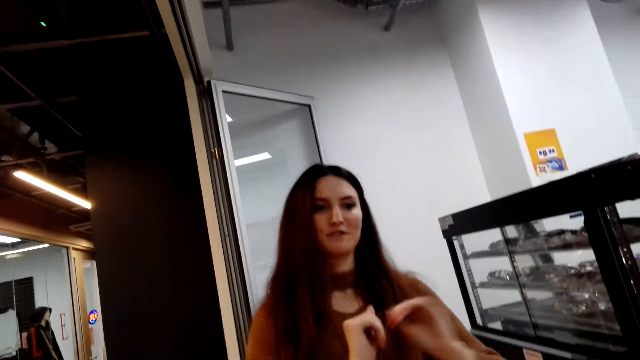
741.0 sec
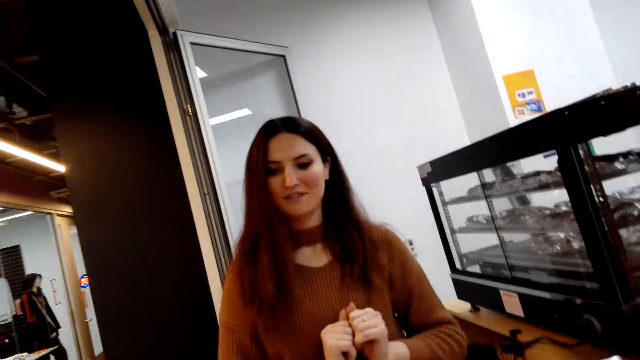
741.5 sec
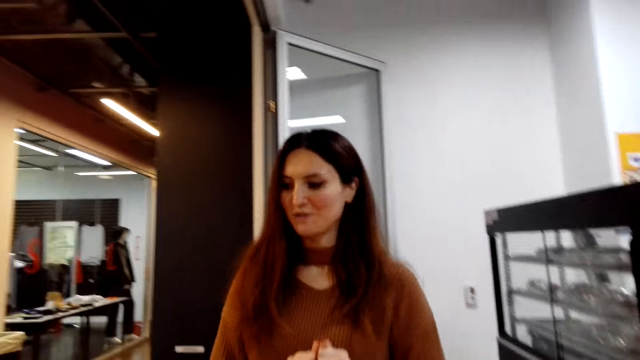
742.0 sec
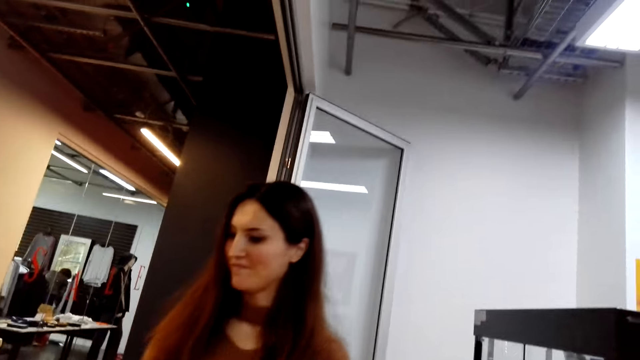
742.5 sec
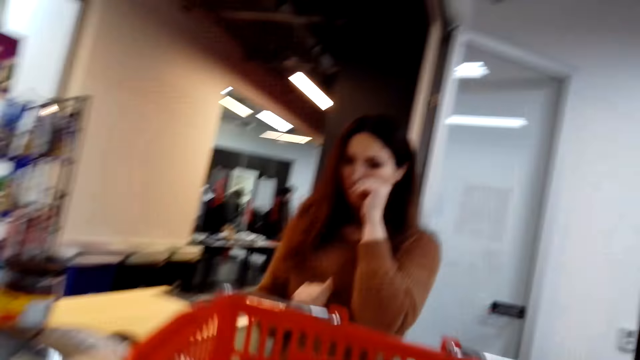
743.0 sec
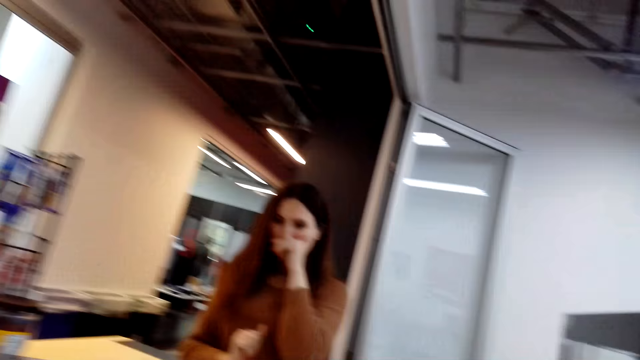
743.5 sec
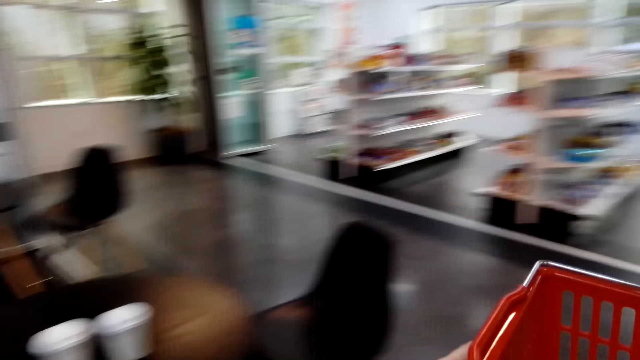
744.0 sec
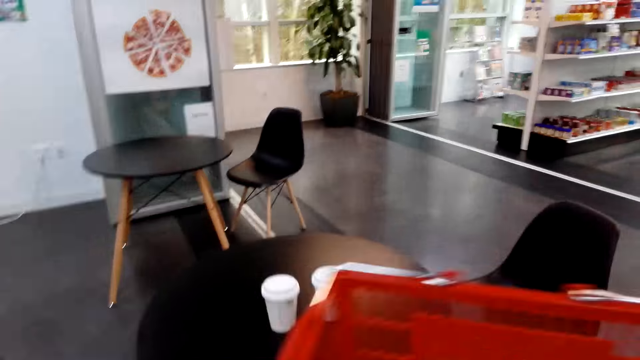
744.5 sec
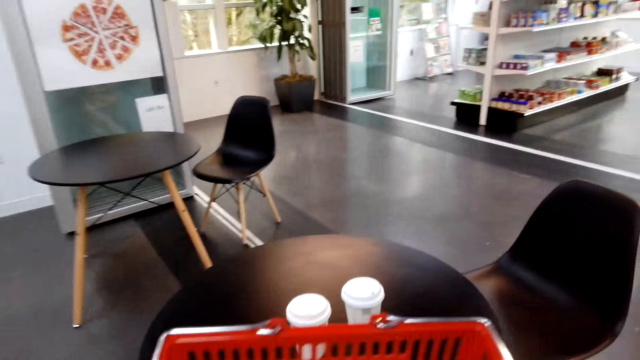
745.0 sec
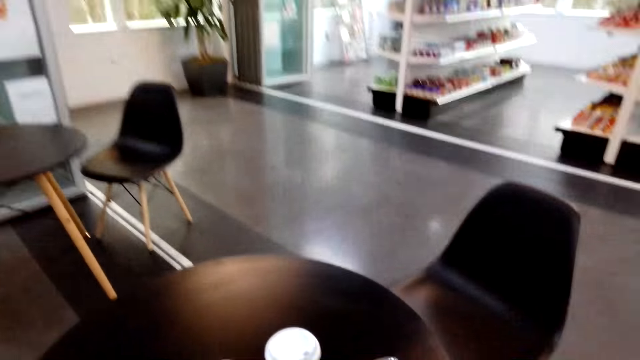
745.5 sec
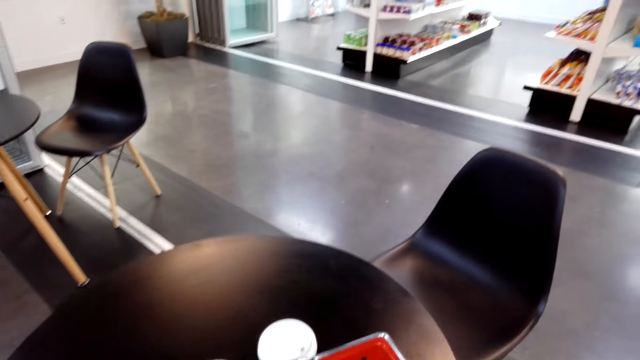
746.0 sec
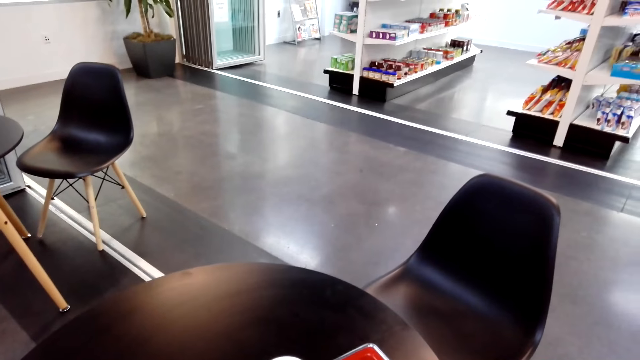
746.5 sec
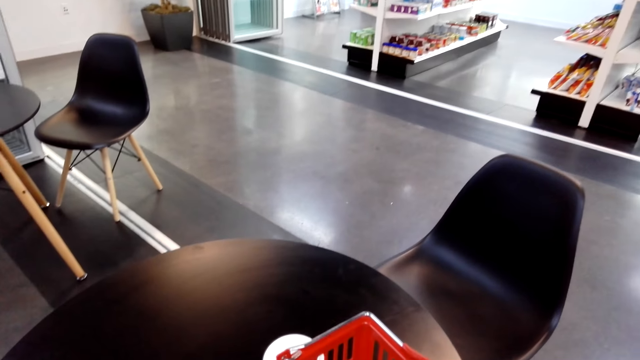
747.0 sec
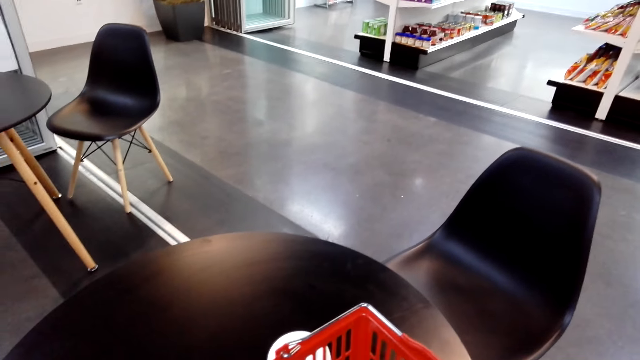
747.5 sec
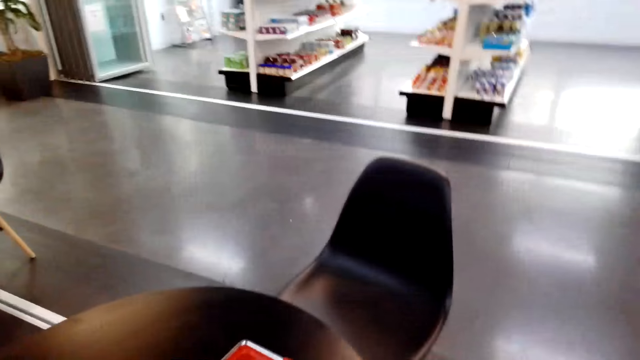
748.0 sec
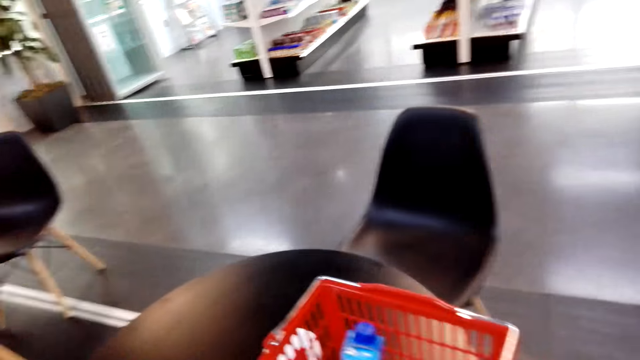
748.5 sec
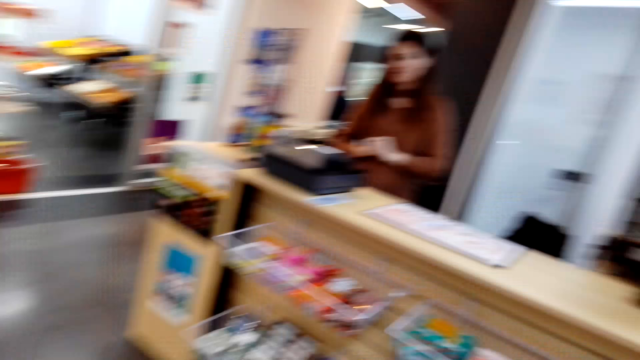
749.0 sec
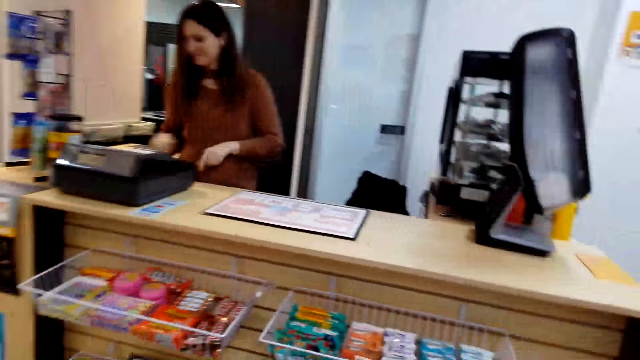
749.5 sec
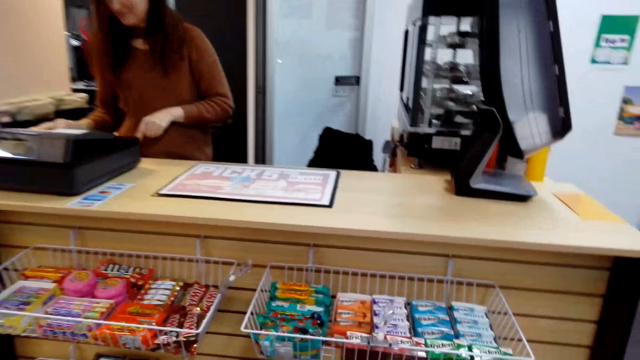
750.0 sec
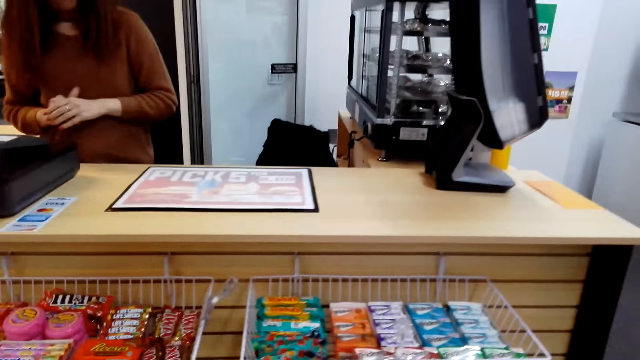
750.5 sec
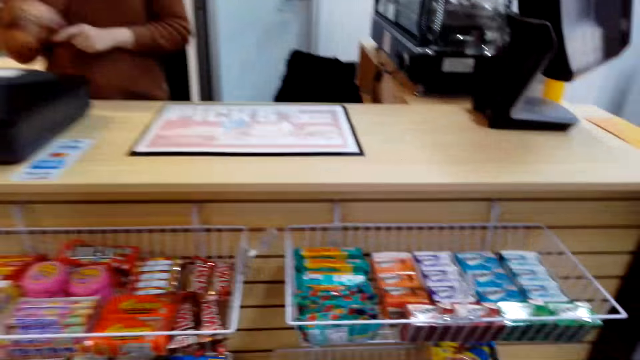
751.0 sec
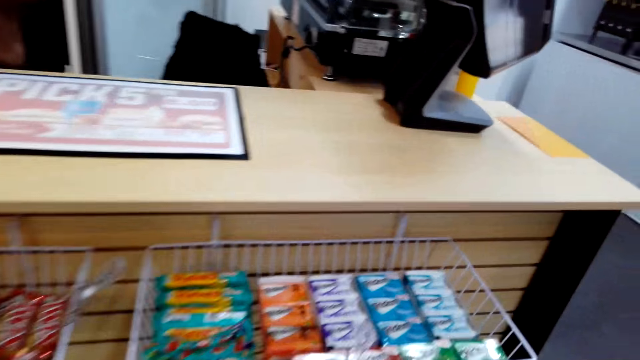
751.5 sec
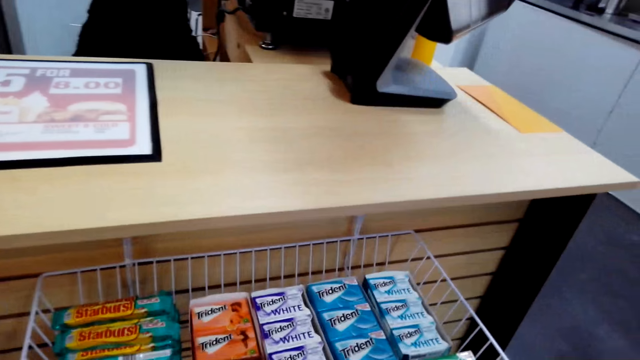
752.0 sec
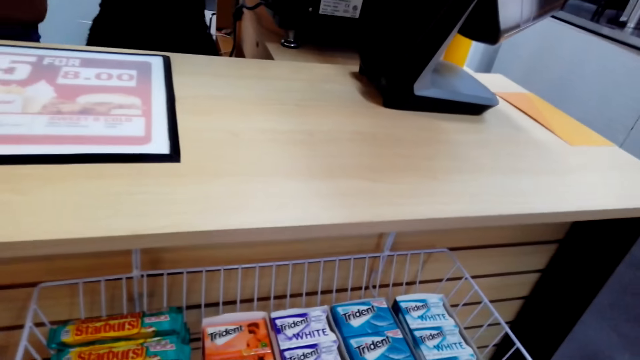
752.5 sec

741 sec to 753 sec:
The camera wearer picks the tray bucket from the cashier. They place the tray bucket on the table.

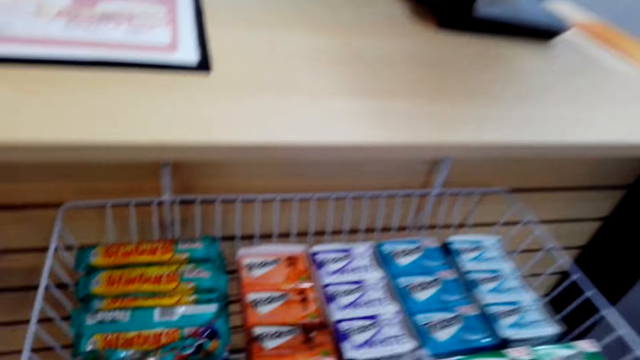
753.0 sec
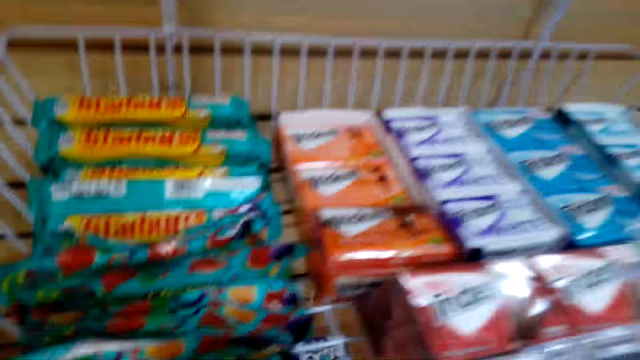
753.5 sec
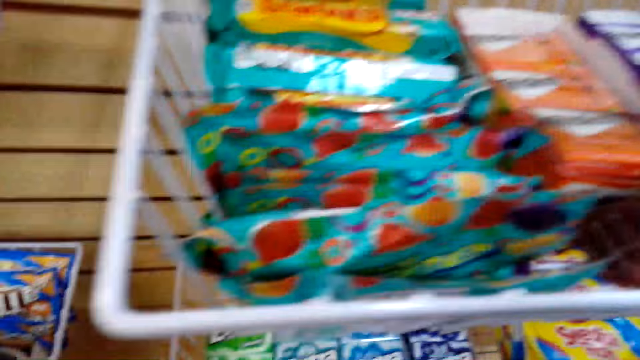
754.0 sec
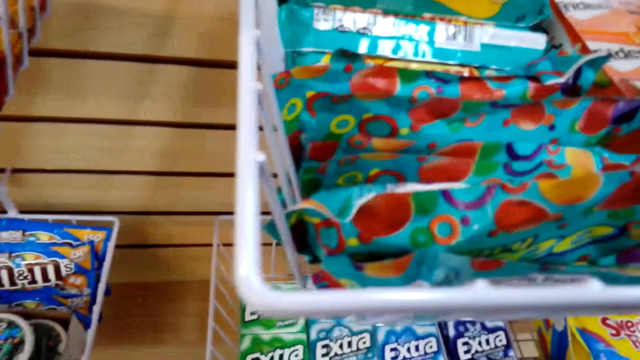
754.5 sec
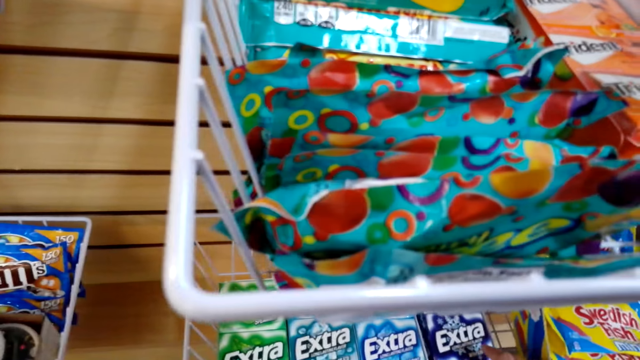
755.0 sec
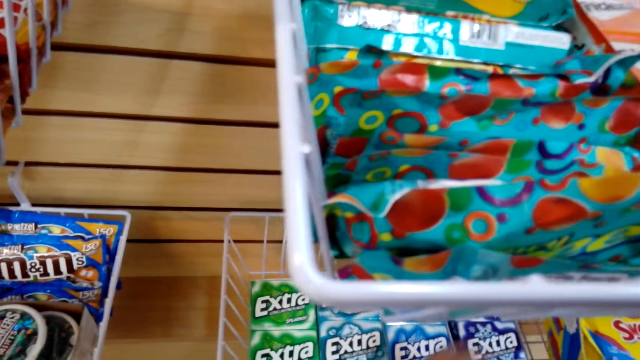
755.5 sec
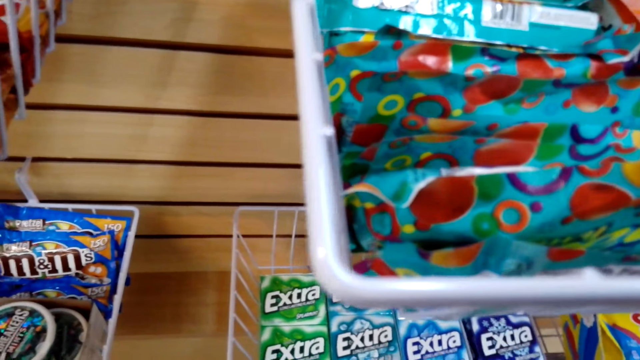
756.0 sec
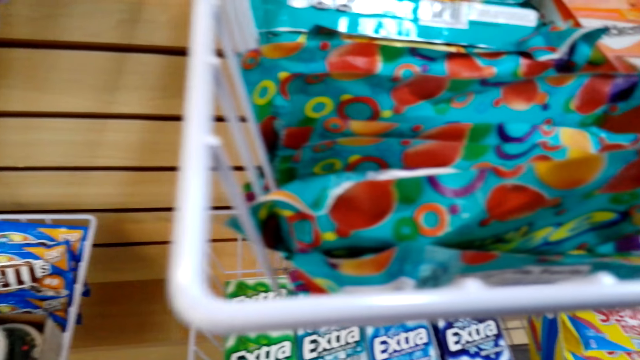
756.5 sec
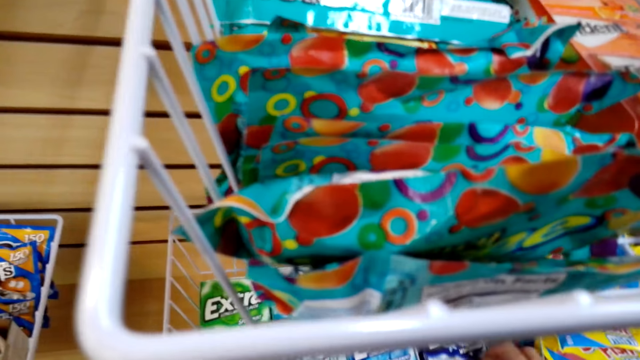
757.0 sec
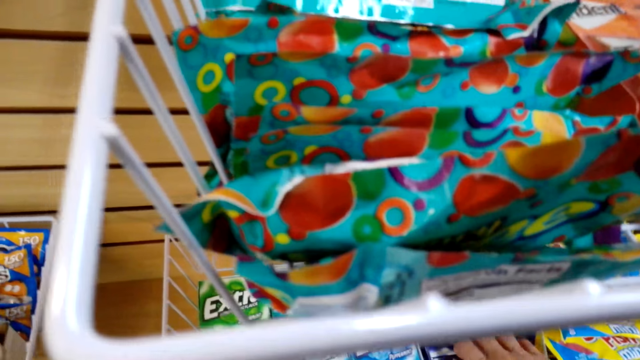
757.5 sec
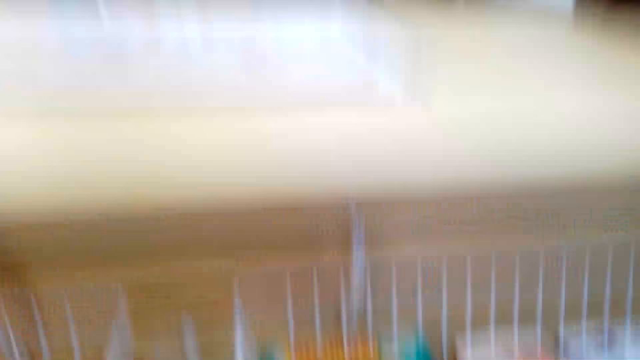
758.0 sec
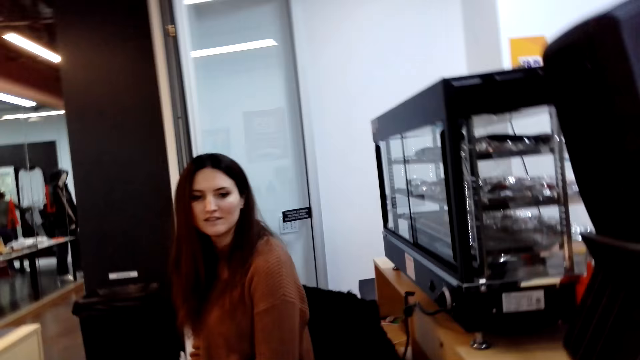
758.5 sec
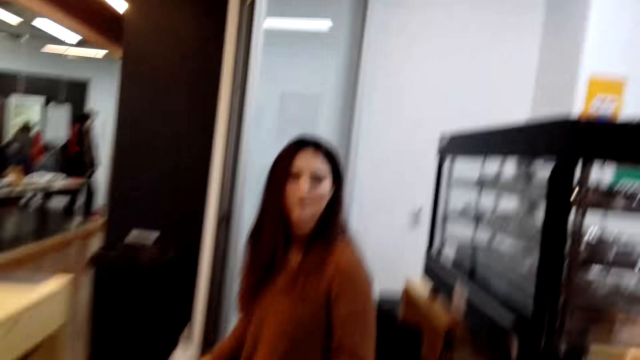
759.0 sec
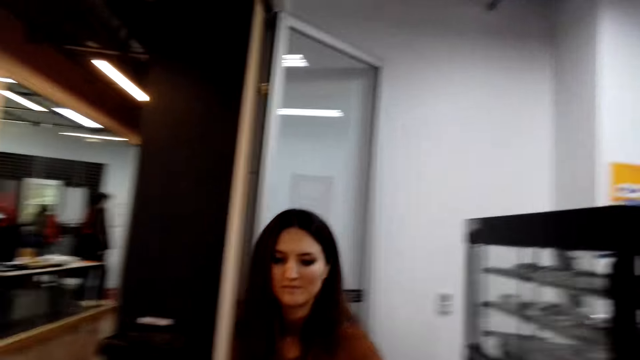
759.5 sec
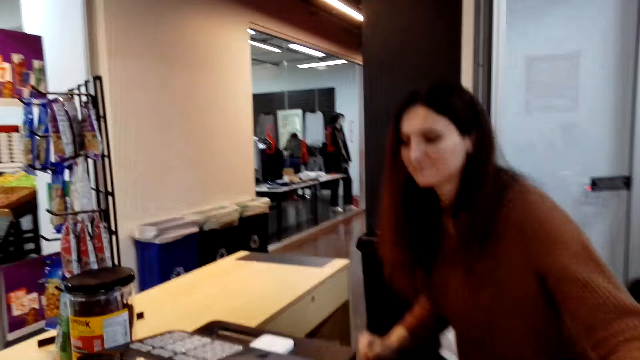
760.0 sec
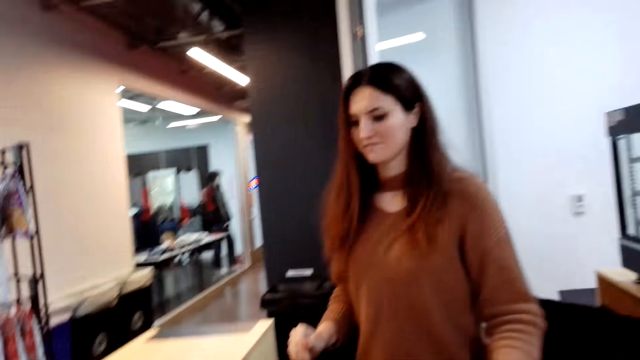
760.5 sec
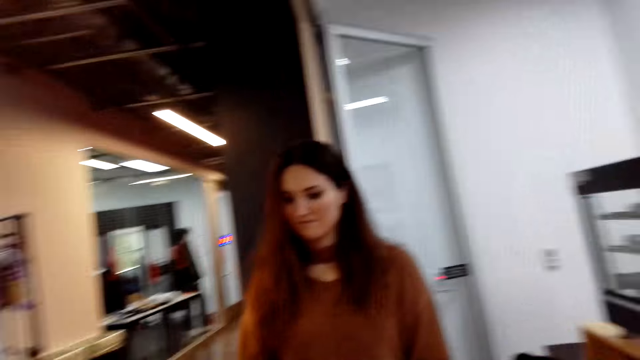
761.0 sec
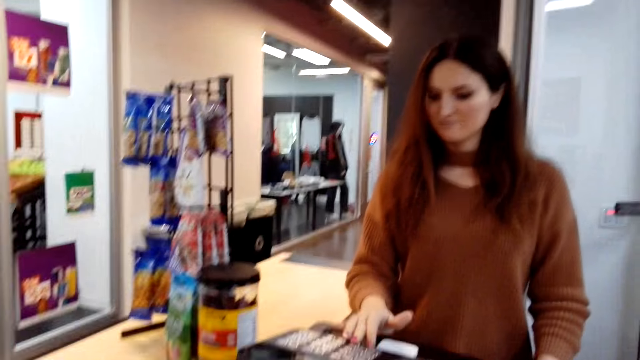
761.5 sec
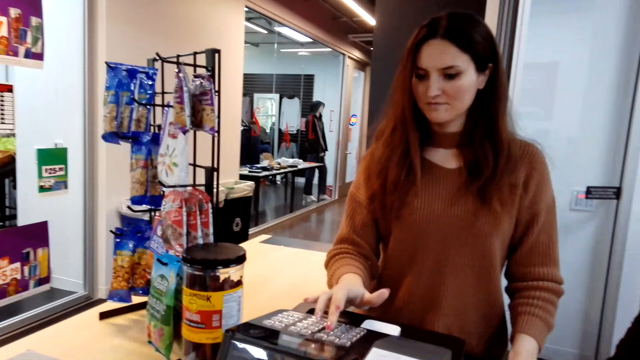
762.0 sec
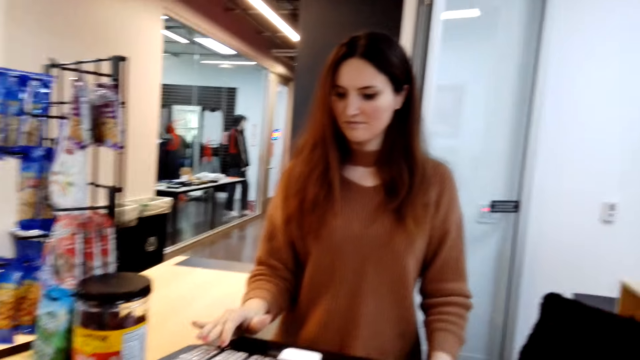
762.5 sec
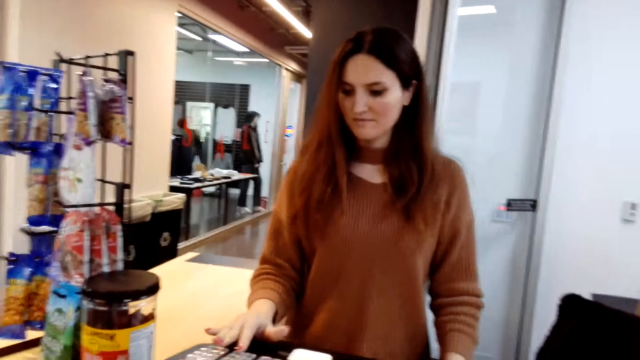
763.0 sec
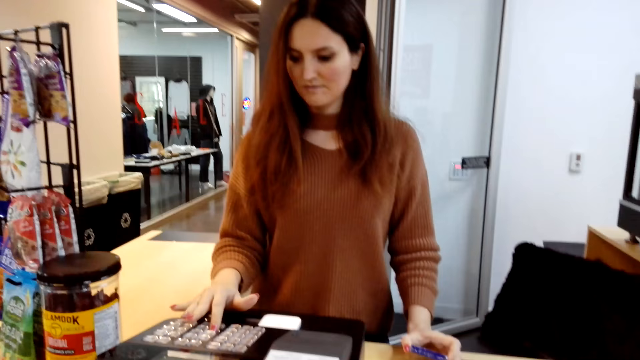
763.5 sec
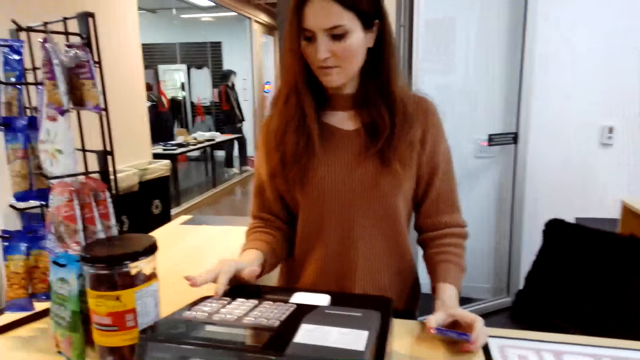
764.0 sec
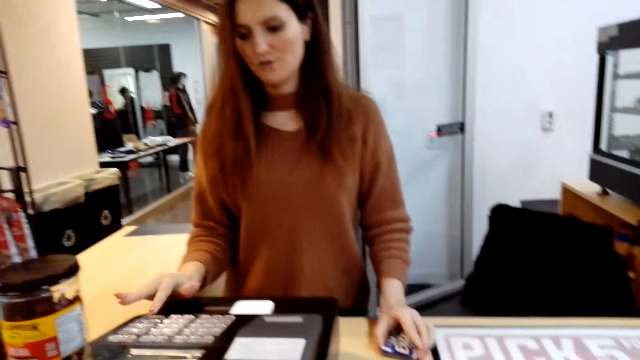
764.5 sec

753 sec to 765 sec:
The camera wearer looks at sachets at the counter shelf. They pick a sachet from the counter shelf. They give the cashier the product. The woman cashier picks the product from the counter top and scans the product. The cashier calculates the item with a calculator.
